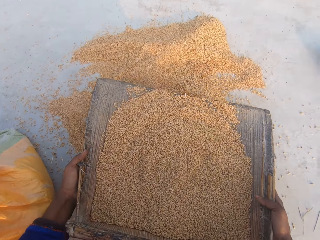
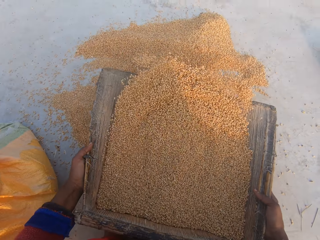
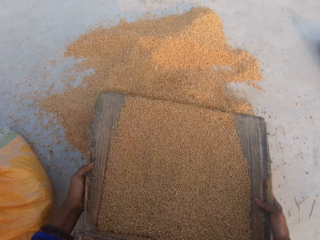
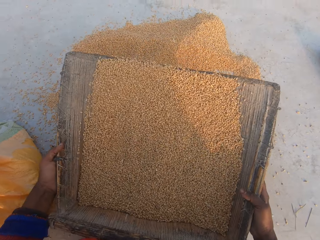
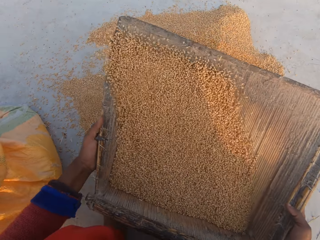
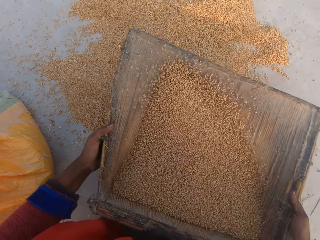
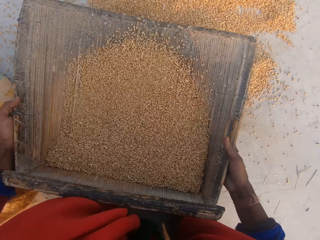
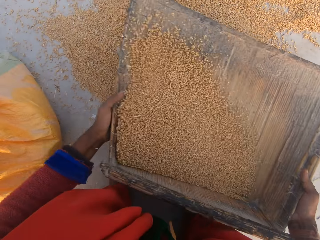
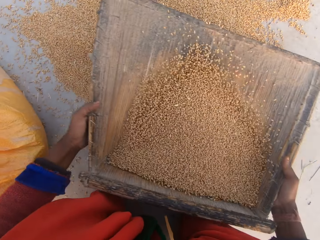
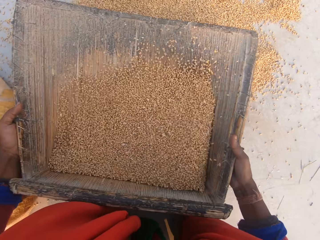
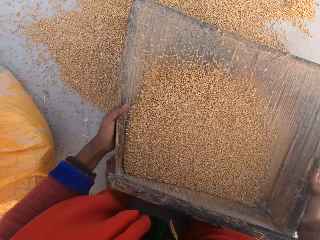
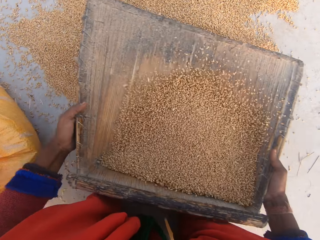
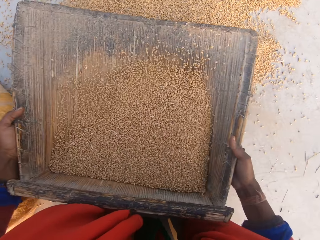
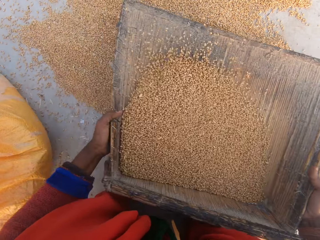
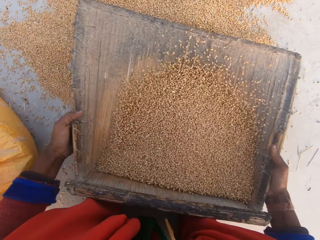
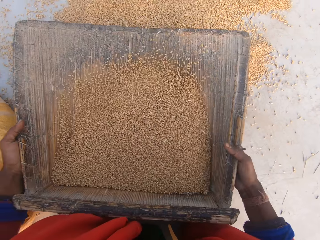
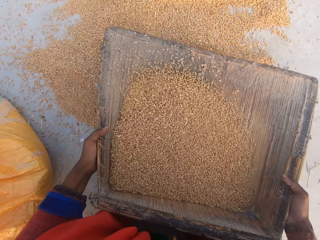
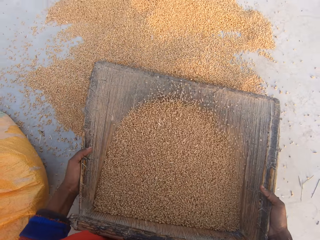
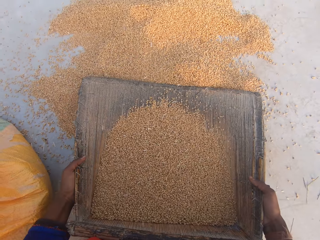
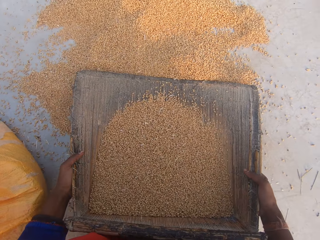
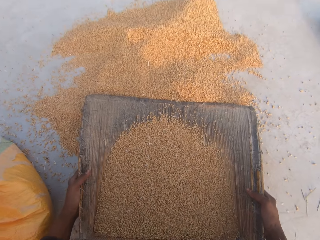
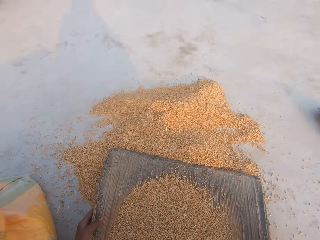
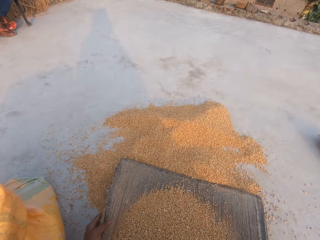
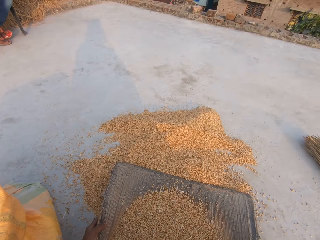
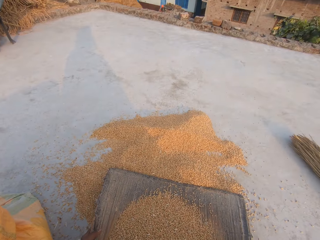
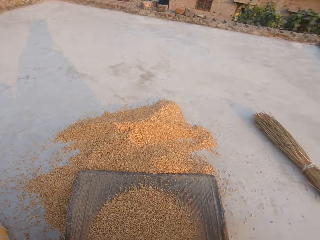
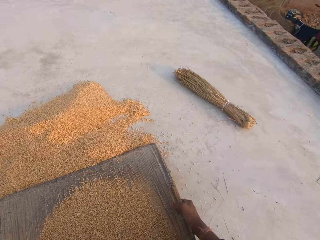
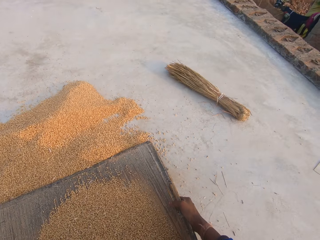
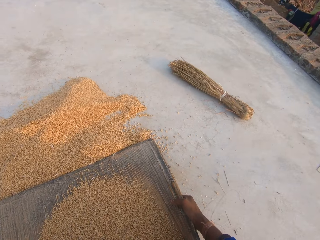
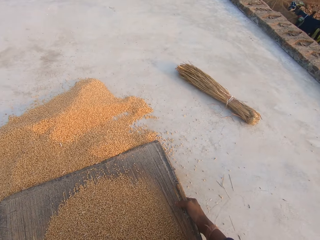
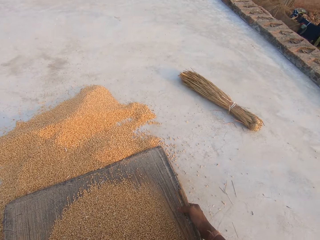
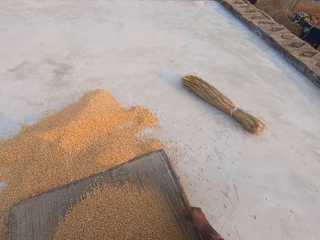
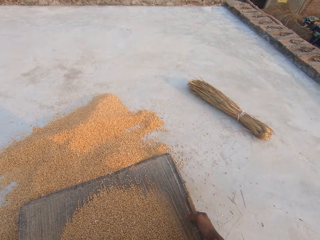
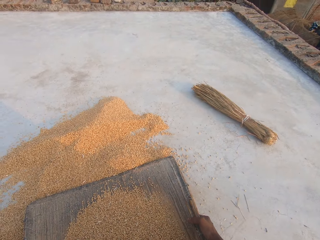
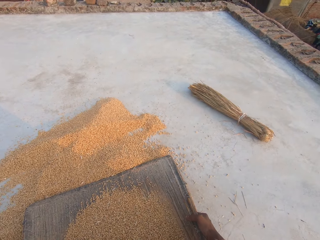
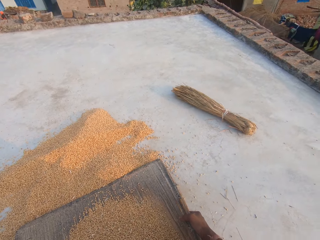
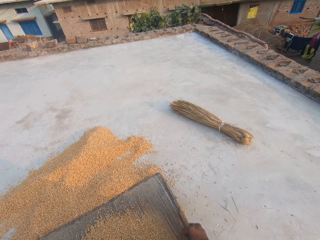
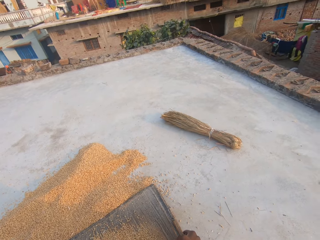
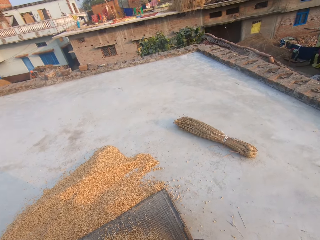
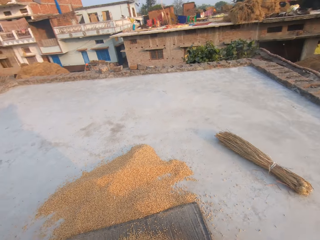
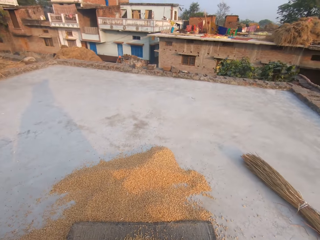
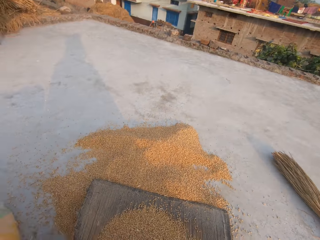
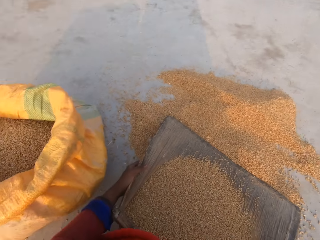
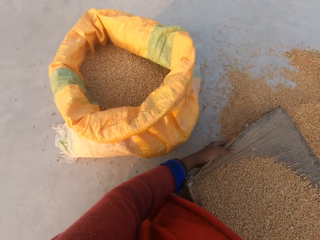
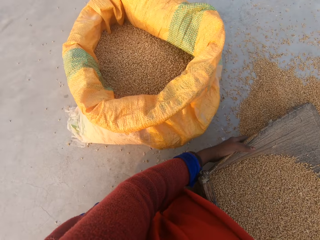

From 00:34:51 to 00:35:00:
The camera wearer reduces the wheat kernels in the sieve. They shake the sieve with the wheat kernels. They hold the sieve. They look around.

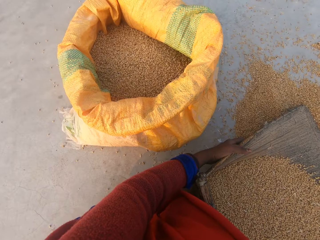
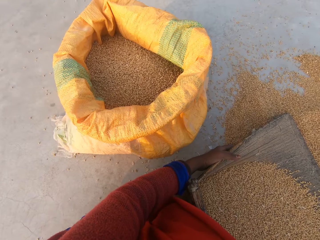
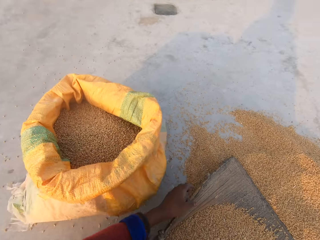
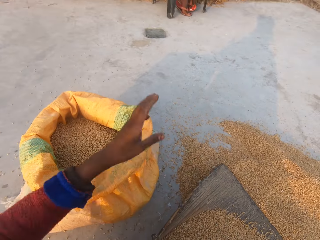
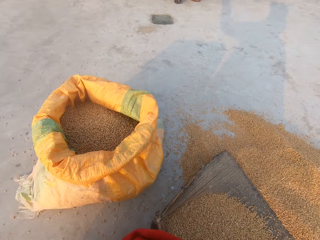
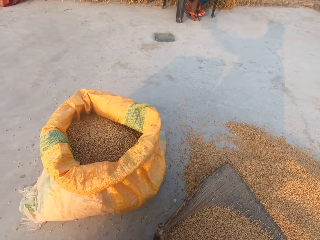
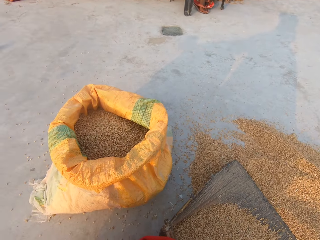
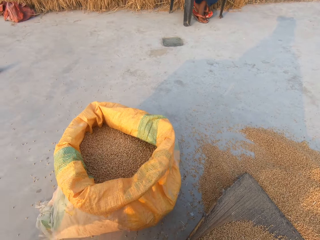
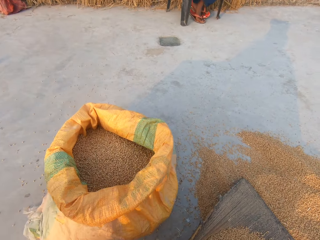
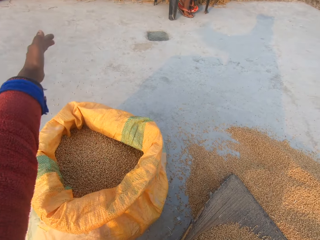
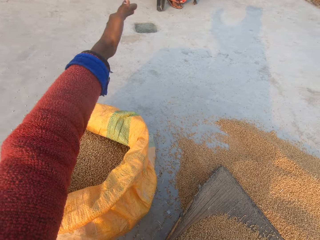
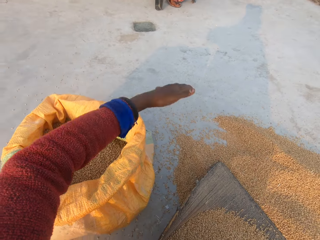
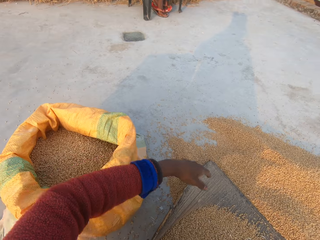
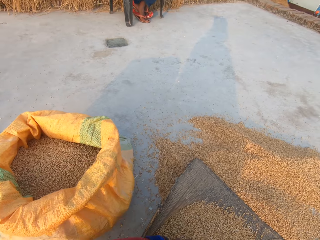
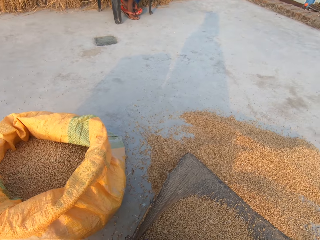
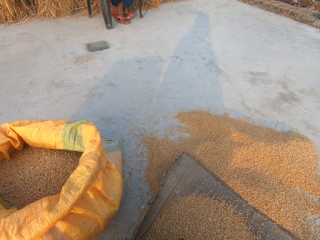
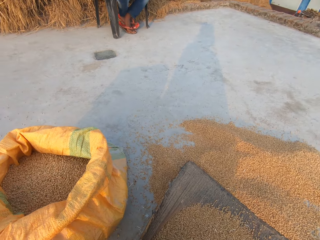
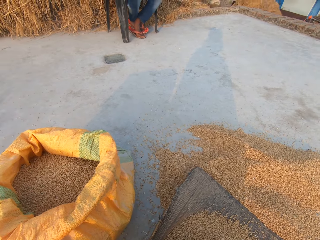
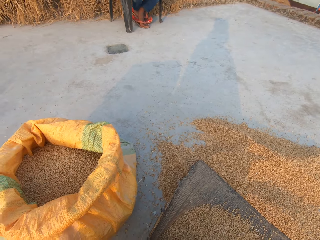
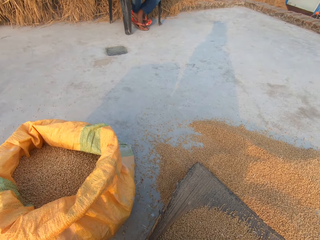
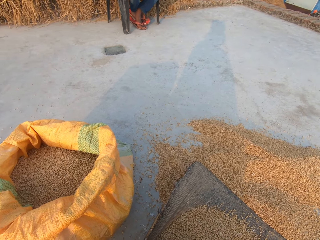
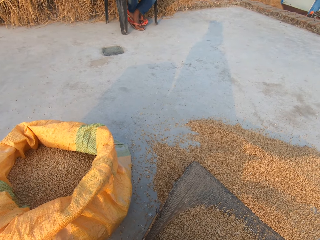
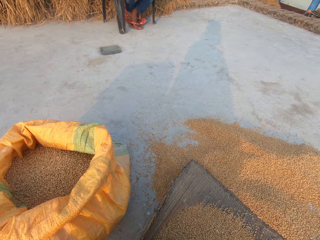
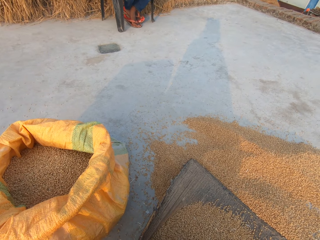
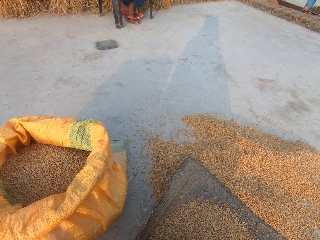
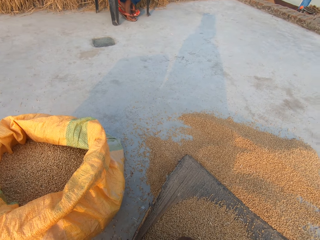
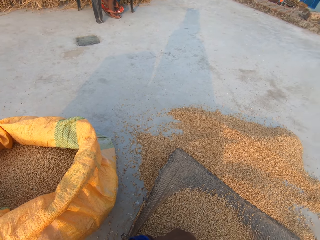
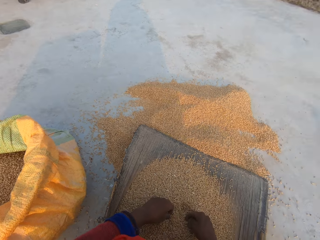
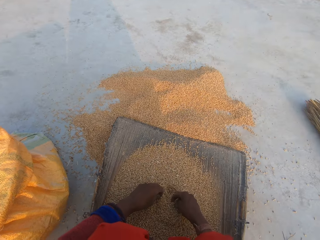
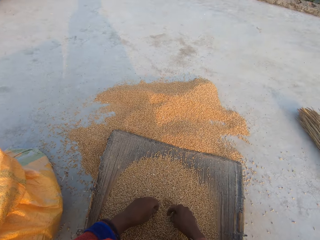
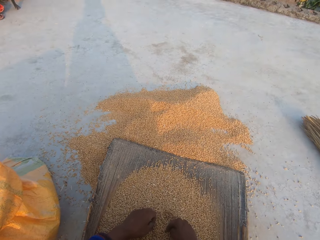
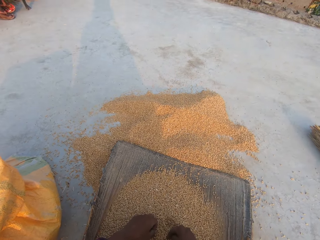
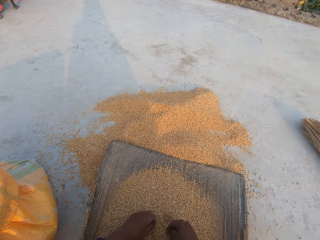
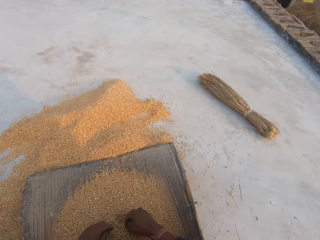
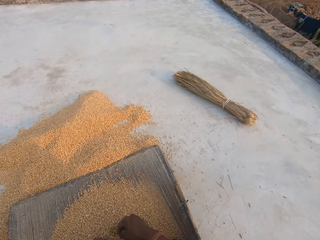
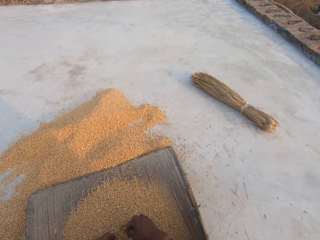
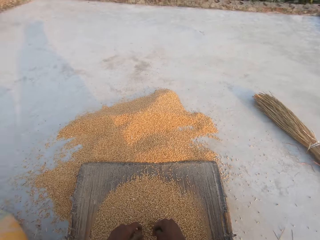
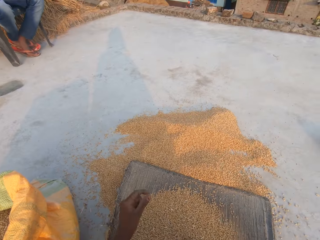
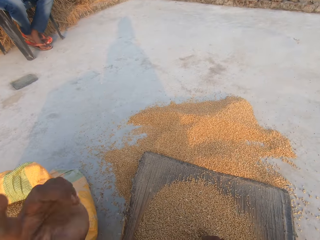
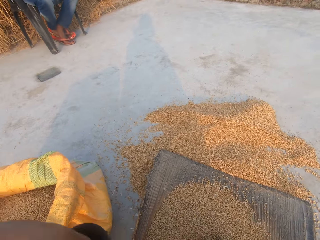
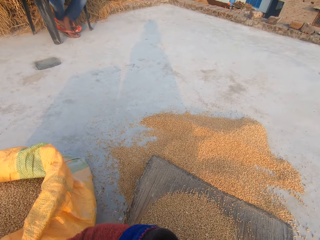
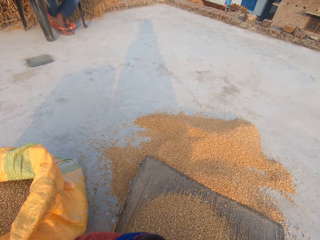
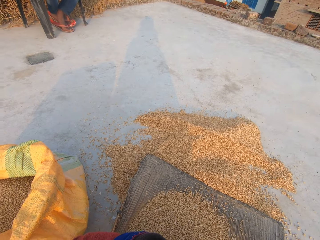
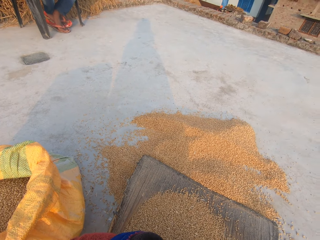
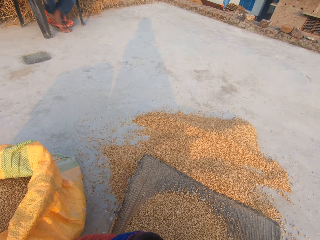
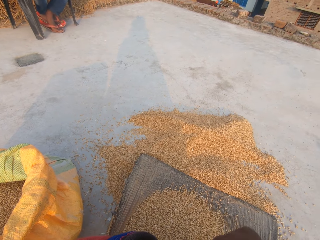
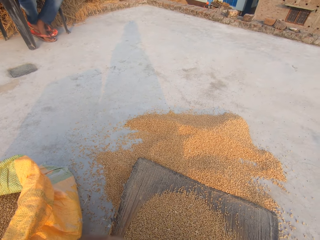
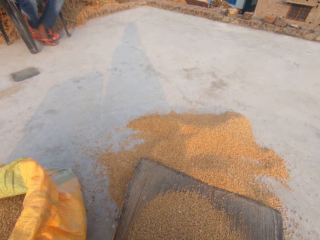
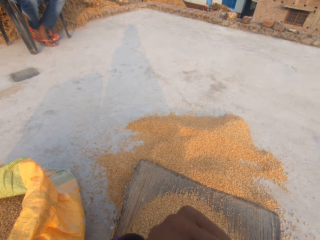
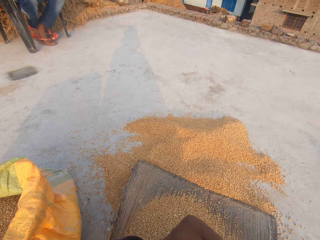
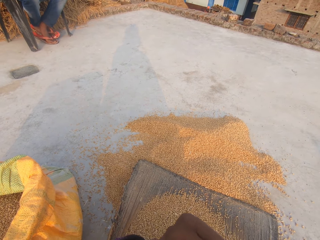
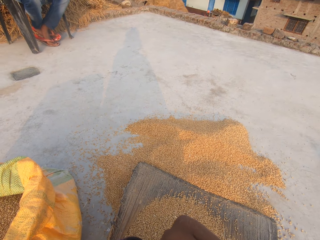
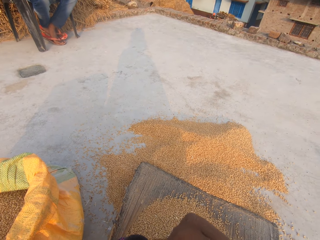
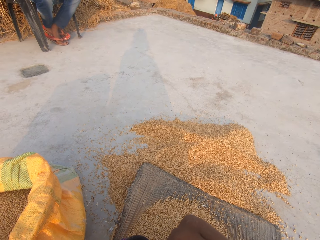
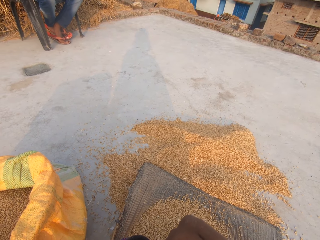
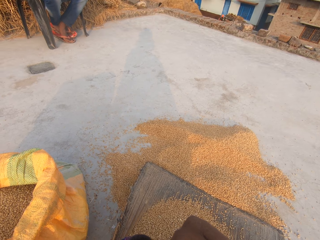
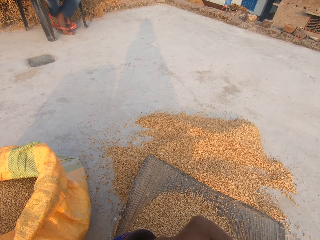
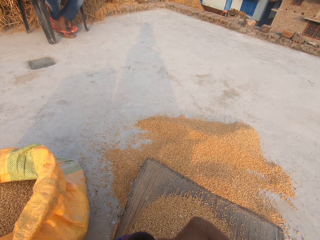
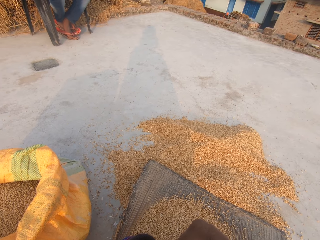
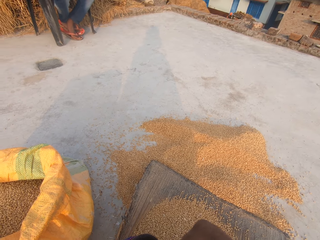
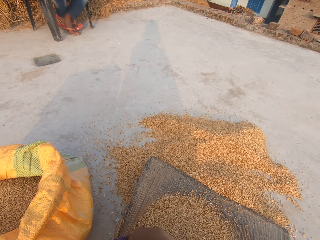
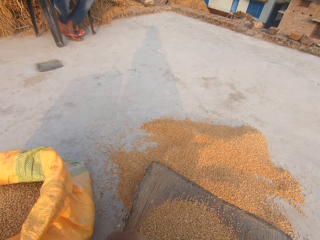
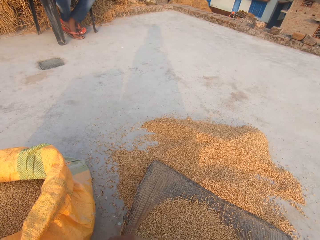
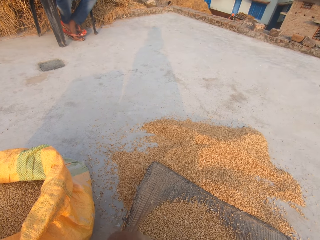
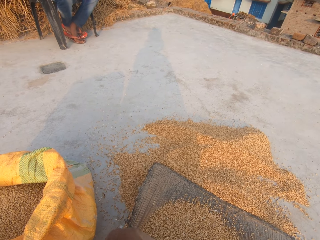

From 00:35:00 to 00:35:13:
The camera wearer talks to a woman. They move the left hand. They stare at a man. They touch the wheat kernels. They move the left hand.
